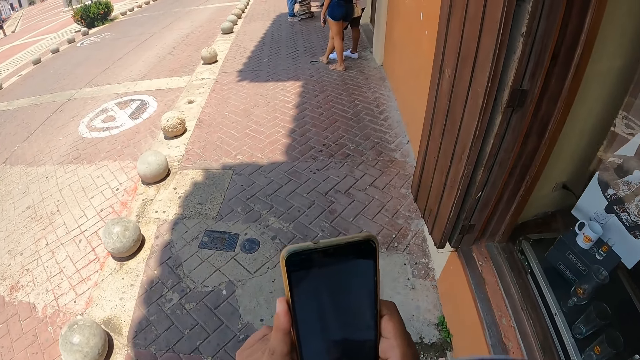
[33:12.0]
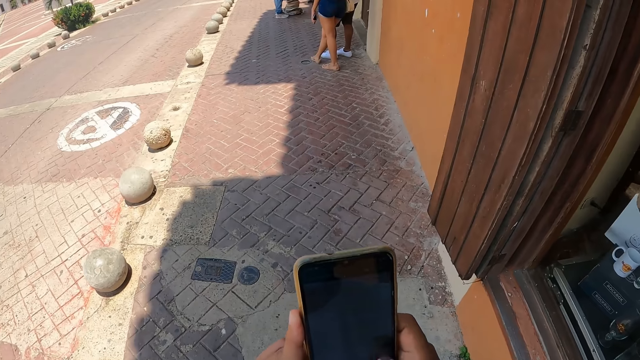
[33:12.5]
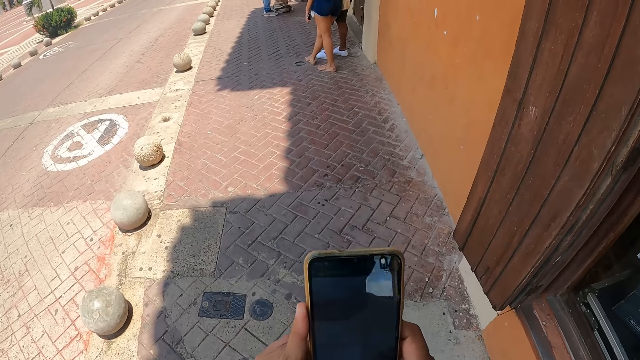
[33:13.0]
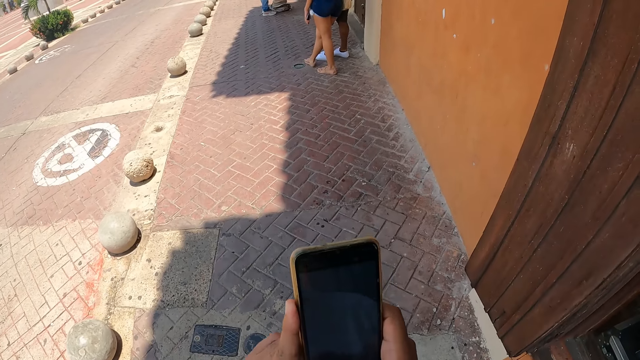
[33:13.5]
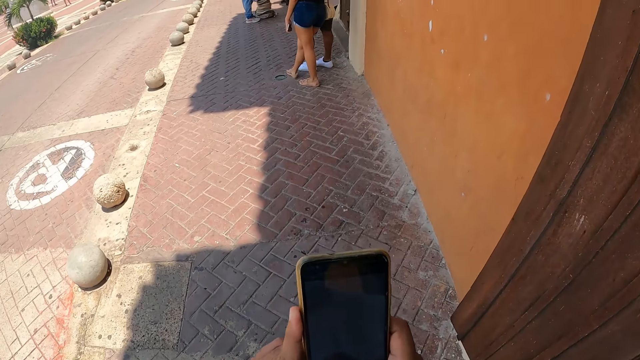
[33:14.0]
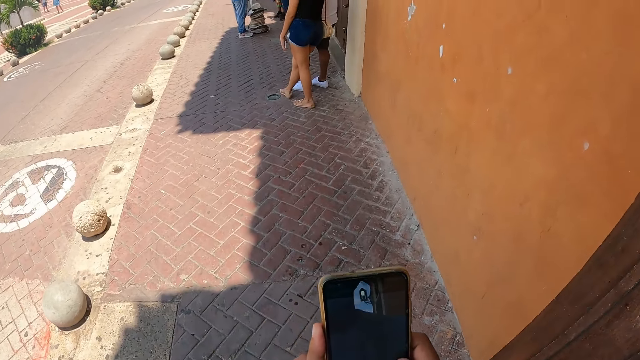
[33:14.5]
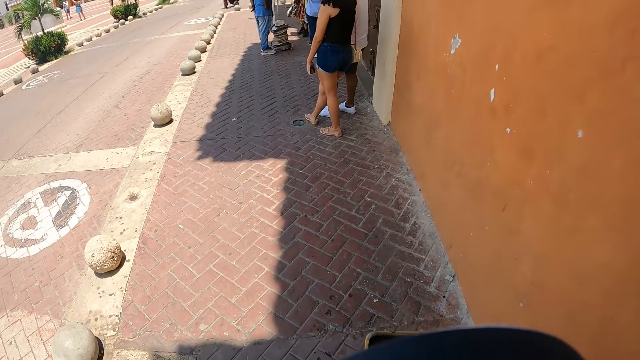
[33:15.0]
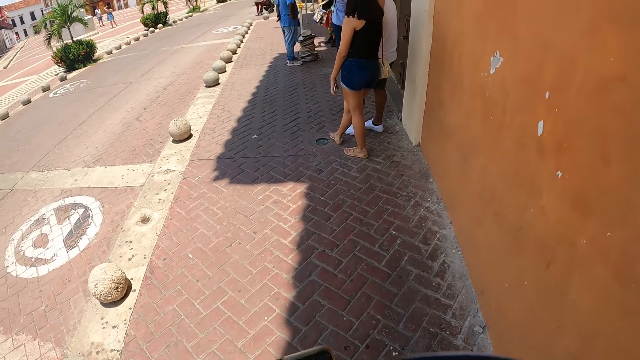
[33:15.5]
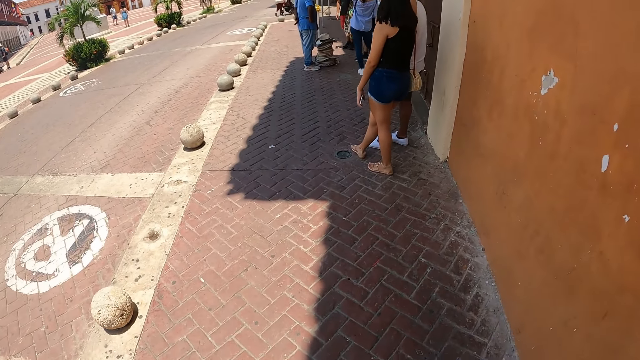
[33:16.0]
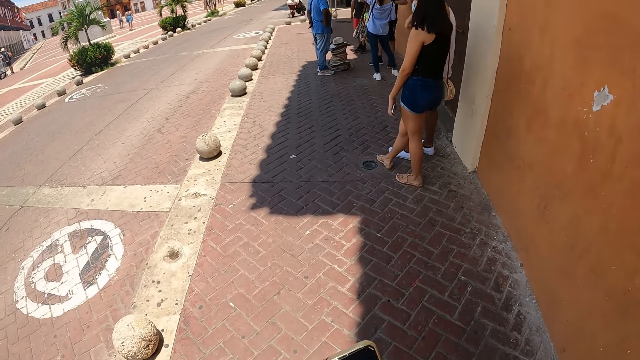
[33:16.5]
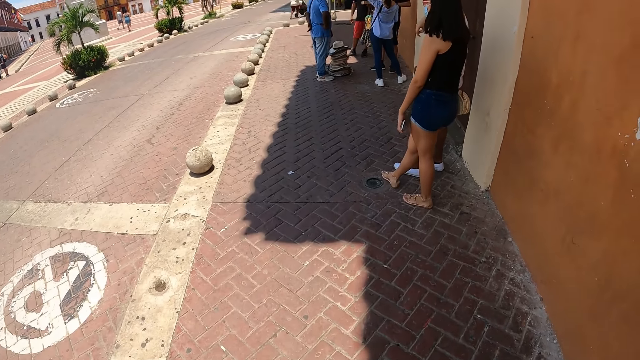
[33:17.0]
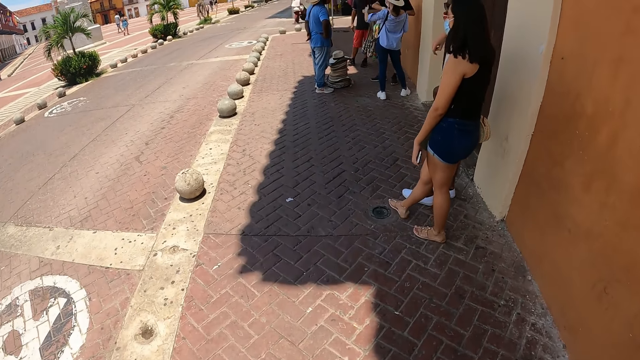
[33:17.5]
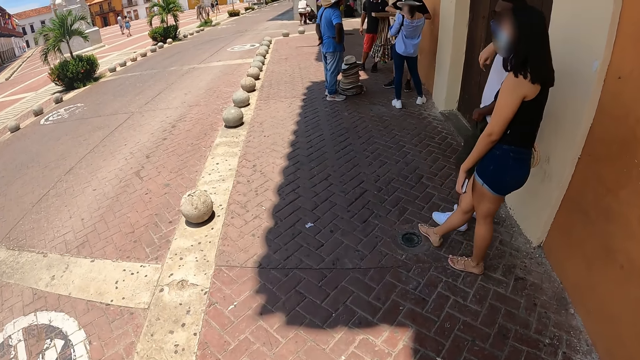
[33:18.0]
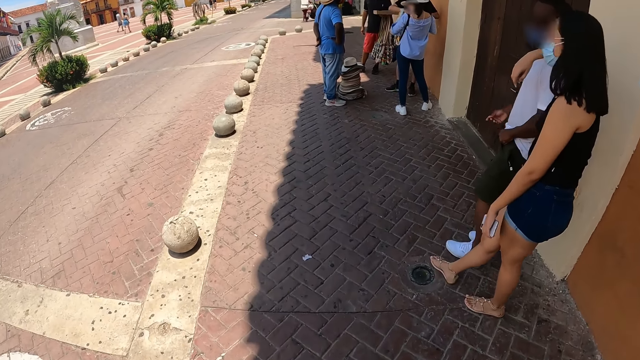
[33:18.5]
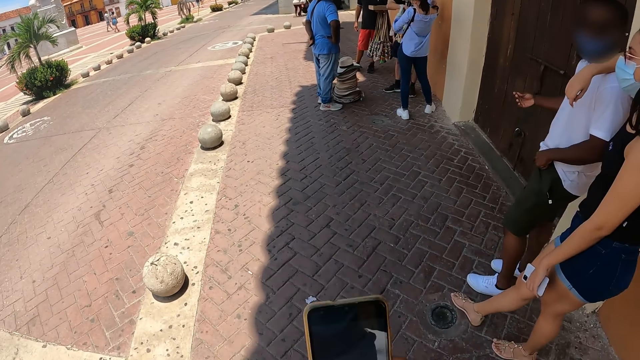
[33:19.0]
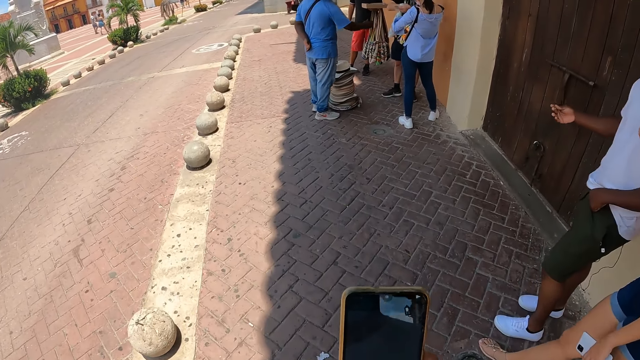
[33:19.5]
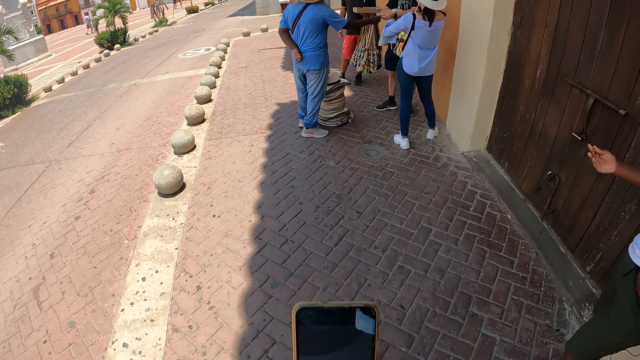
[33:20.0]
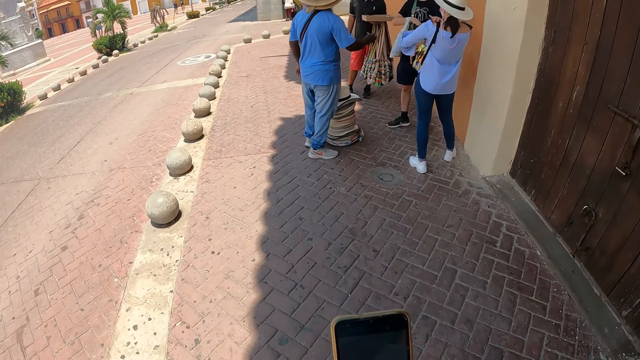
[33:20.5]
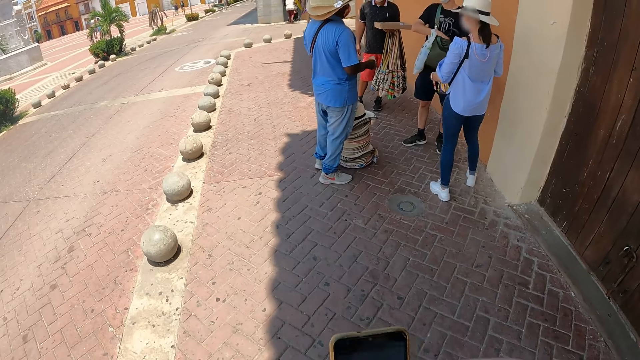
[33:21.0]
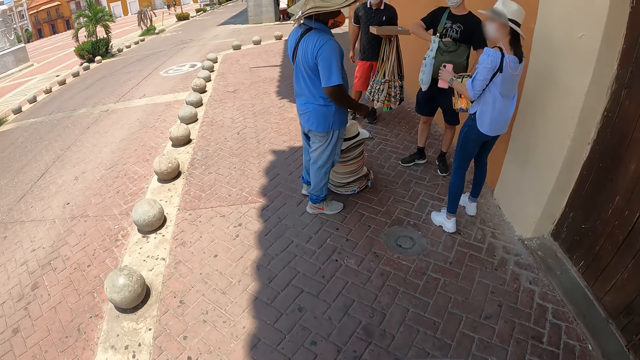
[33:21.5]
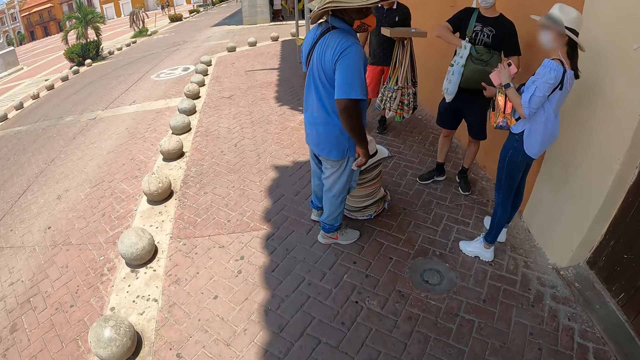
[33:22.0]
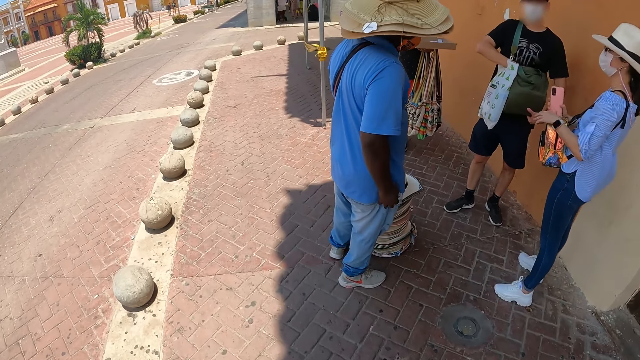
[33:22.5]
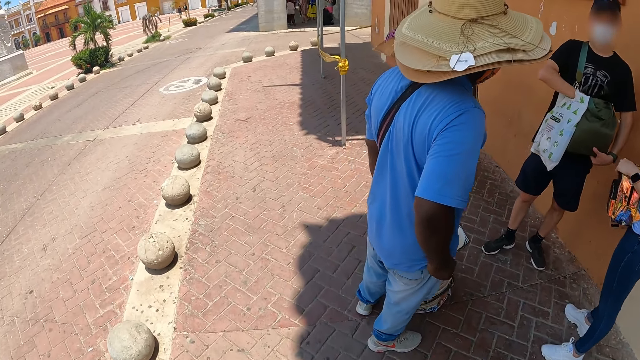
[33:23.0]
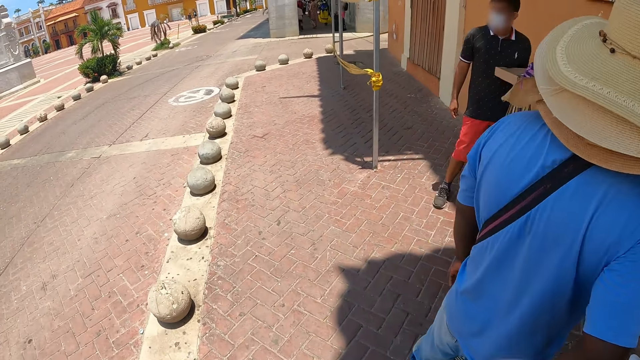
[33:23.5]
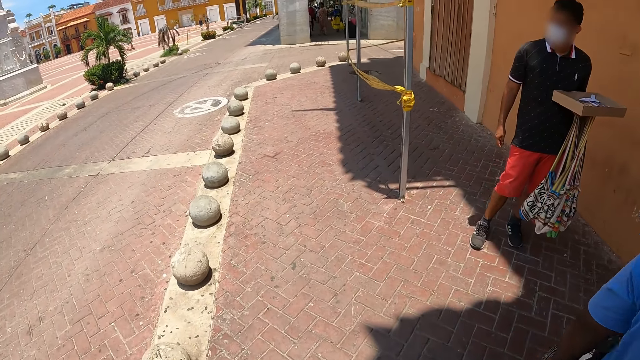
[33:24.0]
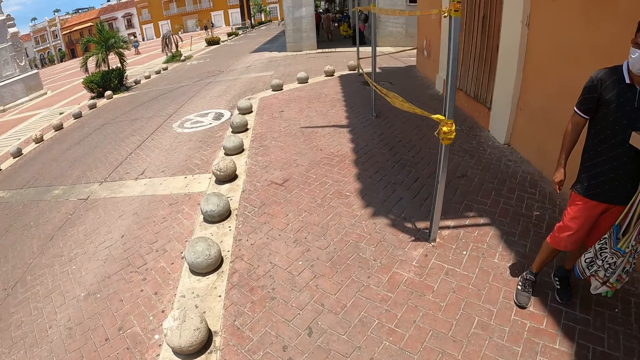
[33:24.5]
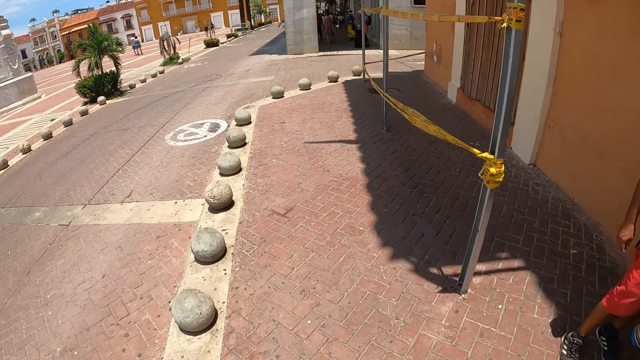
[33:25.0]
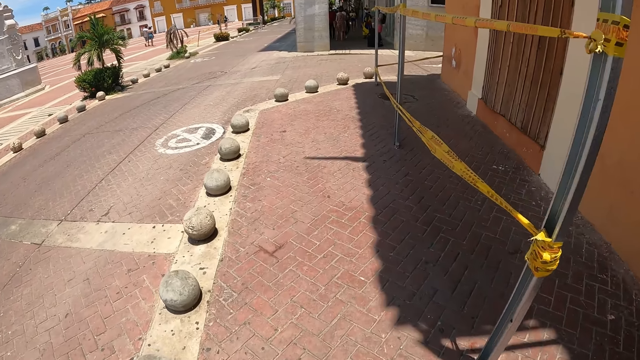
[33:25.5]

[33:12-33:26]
The camera wearer operates a mobile phone and walks around. A woman moves around.

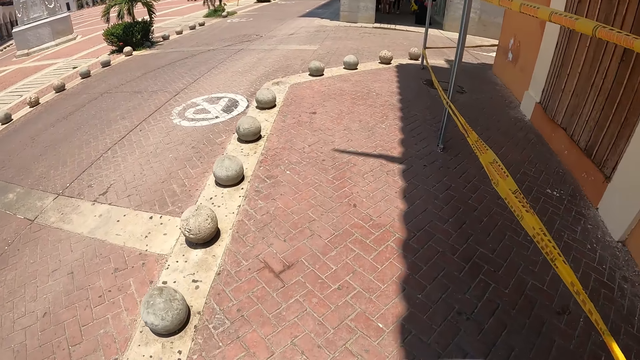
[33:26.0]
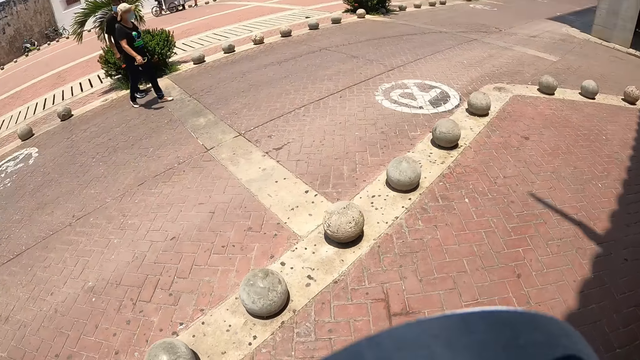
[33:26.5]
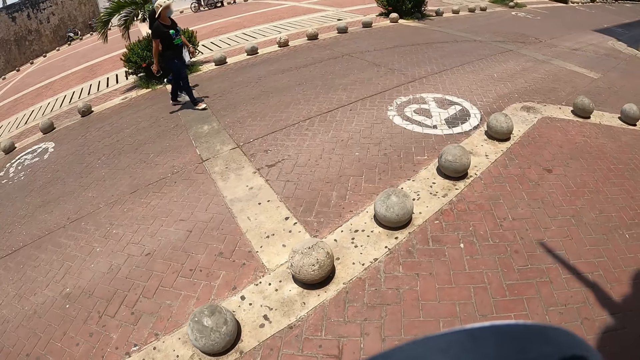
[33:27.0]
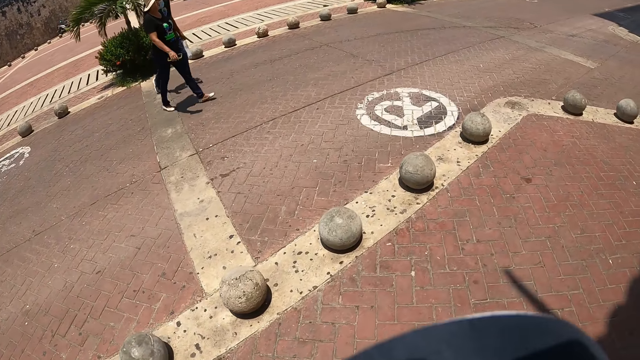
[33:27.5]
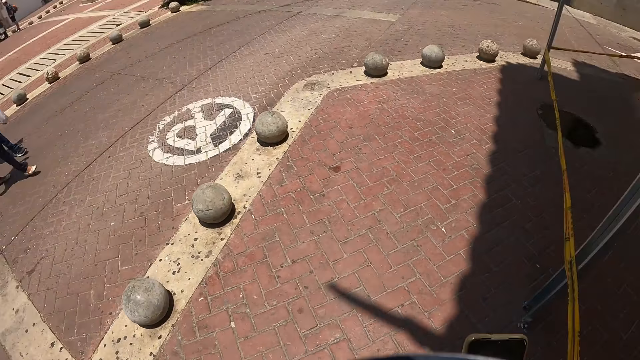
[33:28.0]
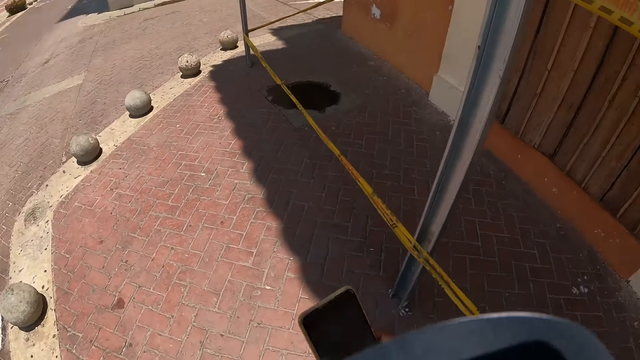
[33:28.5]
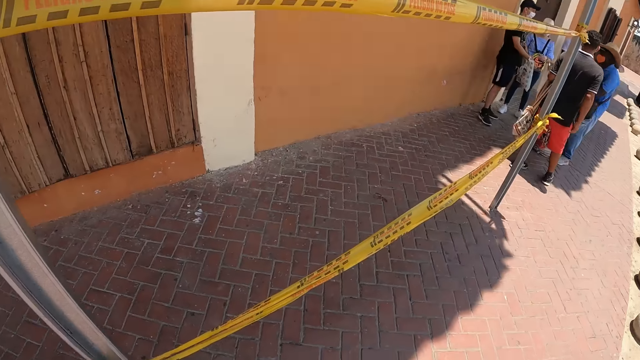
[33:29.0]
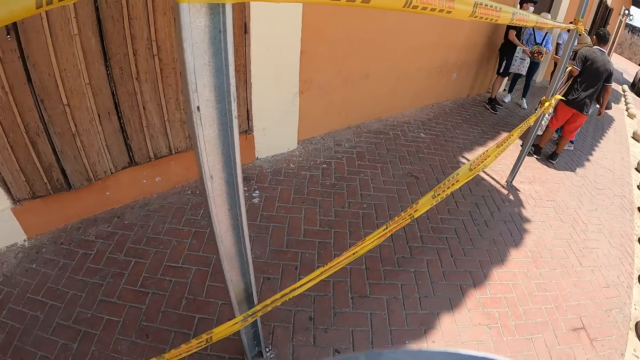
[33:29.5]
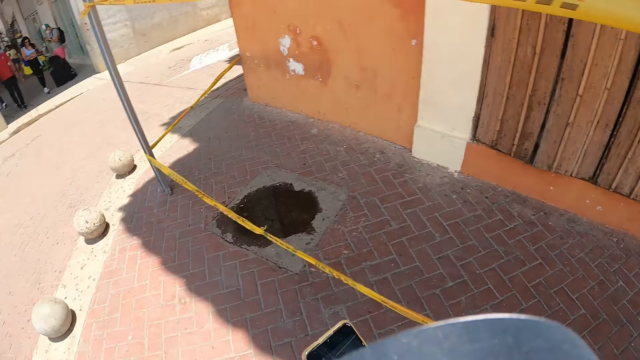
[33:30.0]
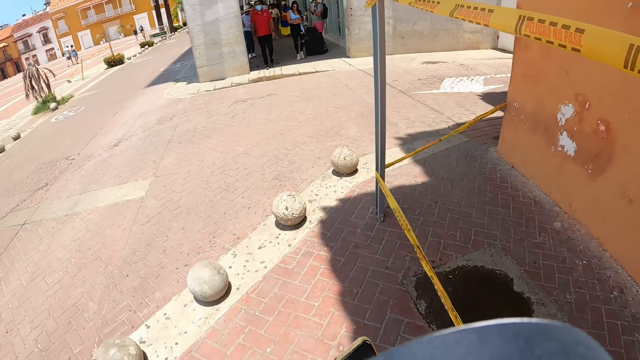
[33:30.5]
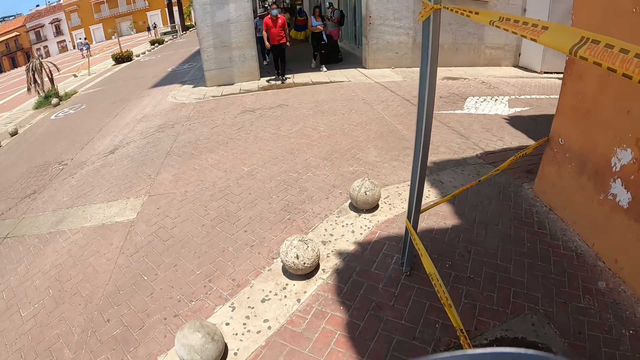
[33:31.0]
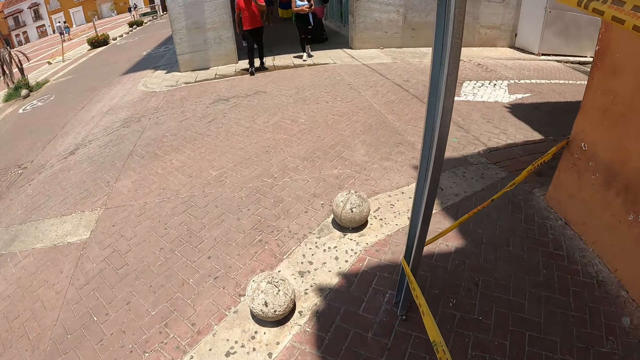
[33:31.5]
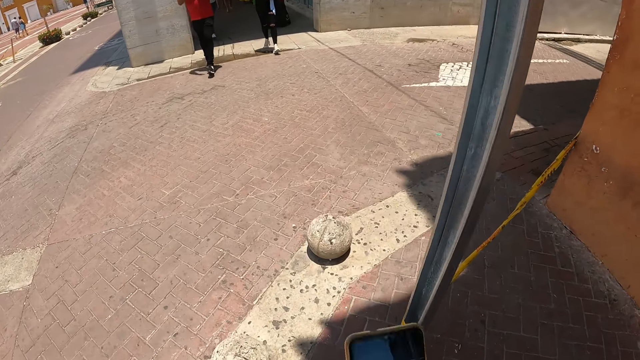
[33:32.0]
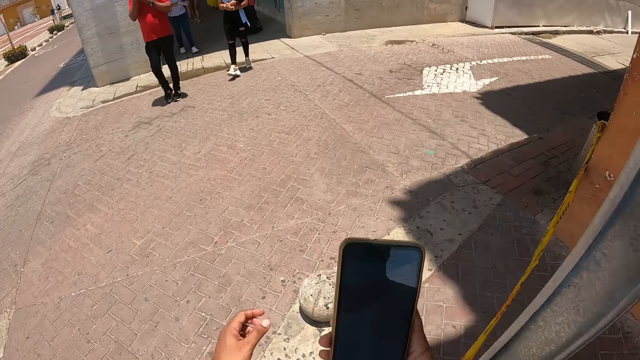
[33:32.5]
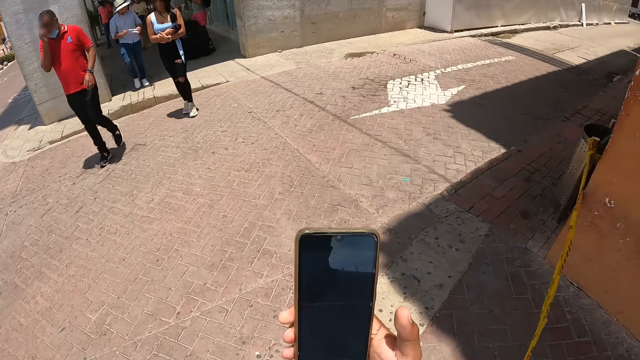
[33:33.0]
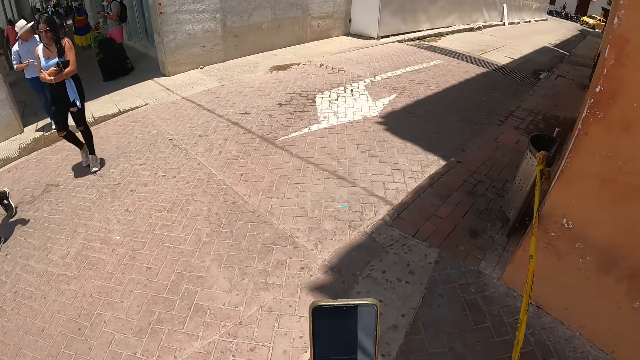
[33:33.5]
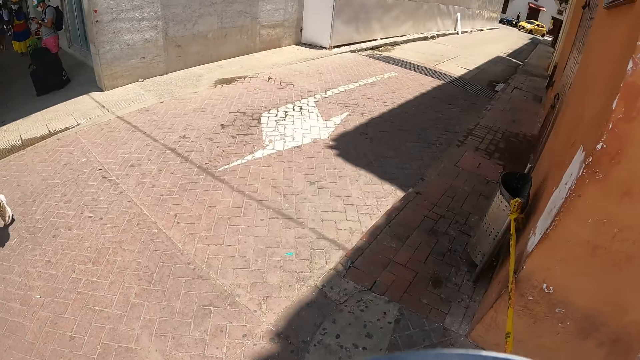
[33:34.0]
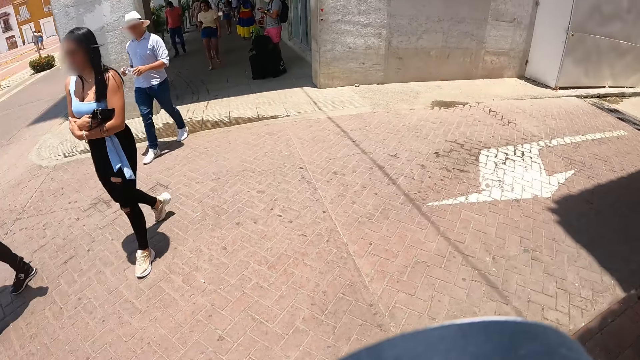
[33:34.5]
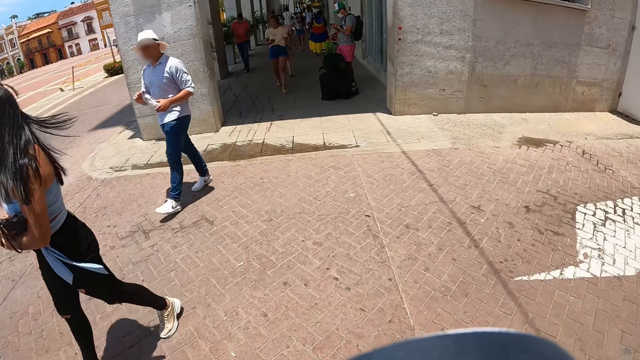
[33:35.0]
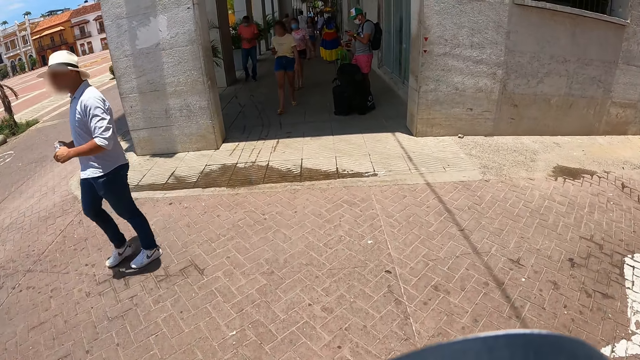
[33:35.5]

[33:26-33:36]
The camera wearer looks at the side of the walkway. They turn around the walkway. A woman moves around. The camera wearer walks along the walkway. They look at a mobile phone, walk around, and scroll the mobile phone.
